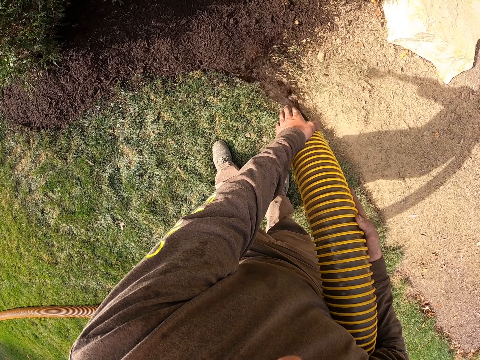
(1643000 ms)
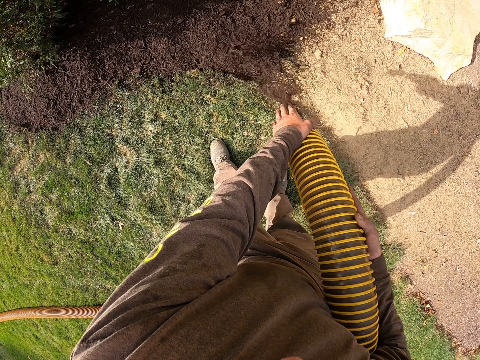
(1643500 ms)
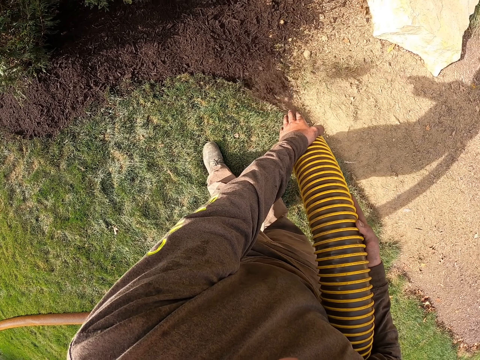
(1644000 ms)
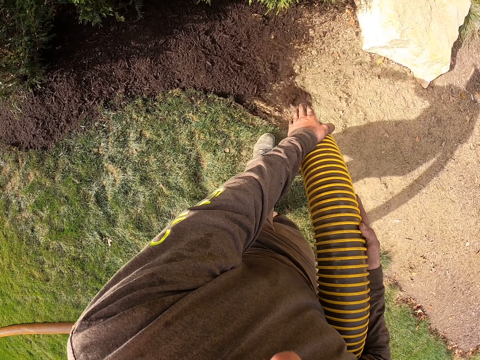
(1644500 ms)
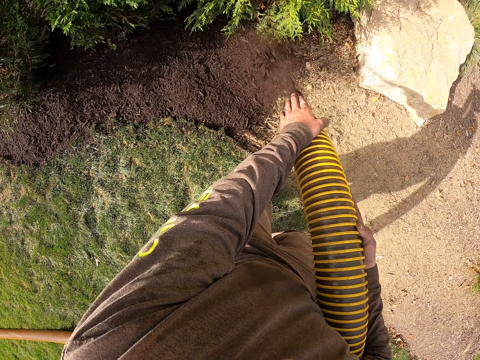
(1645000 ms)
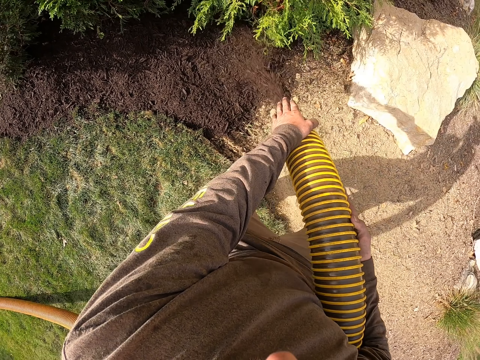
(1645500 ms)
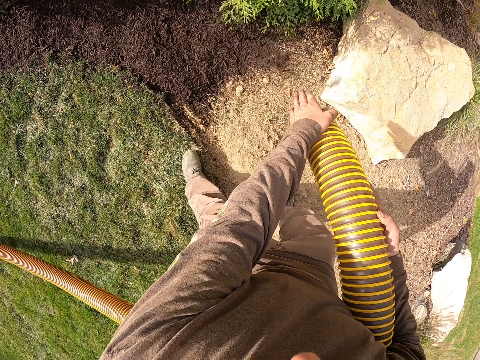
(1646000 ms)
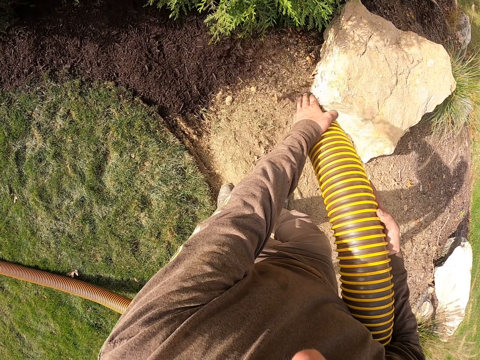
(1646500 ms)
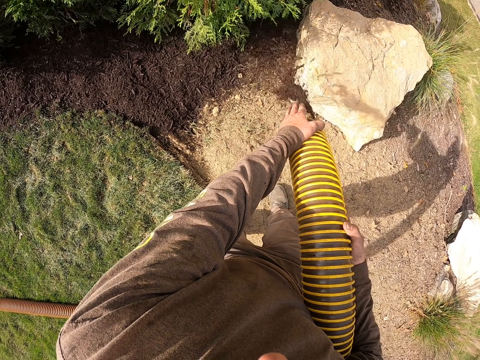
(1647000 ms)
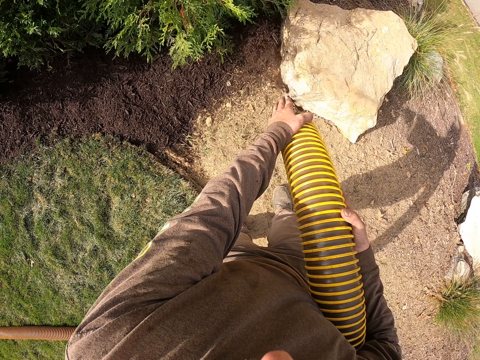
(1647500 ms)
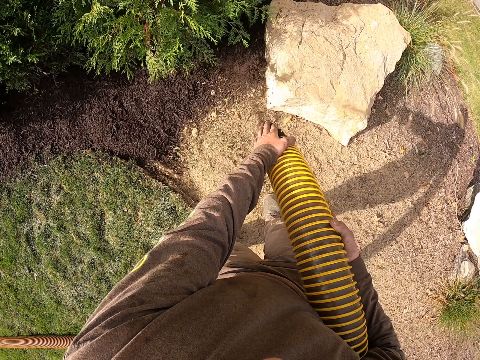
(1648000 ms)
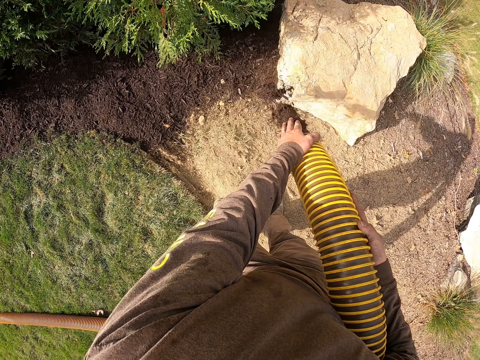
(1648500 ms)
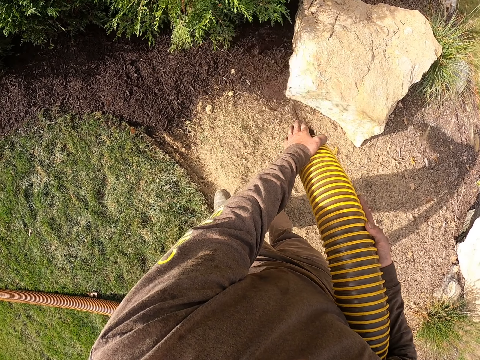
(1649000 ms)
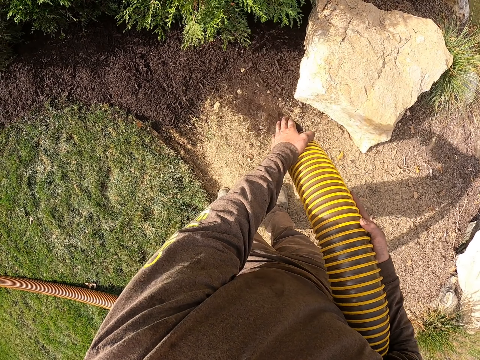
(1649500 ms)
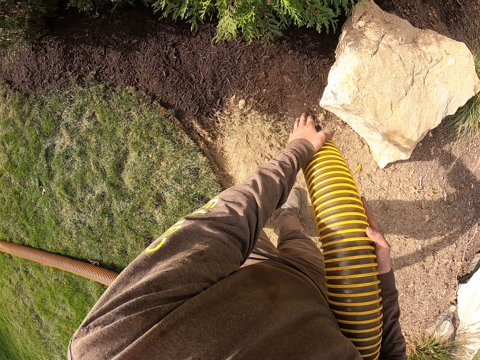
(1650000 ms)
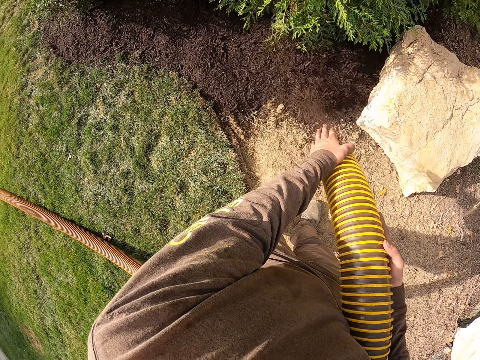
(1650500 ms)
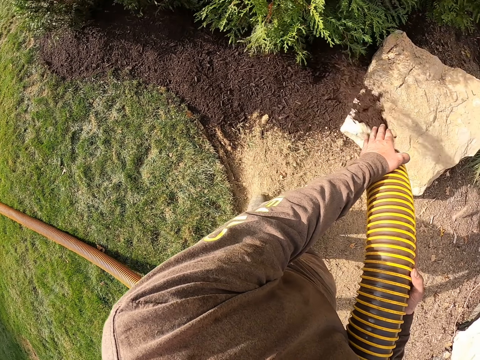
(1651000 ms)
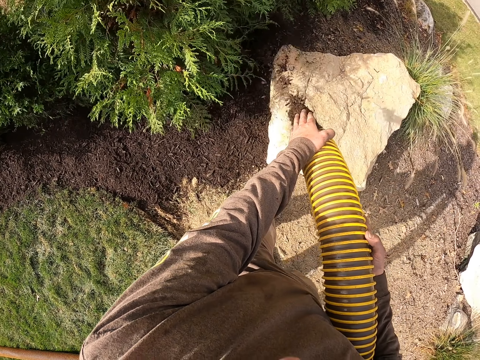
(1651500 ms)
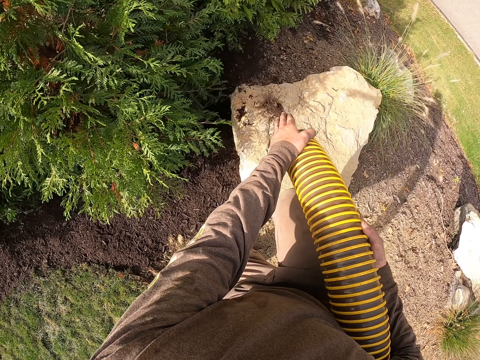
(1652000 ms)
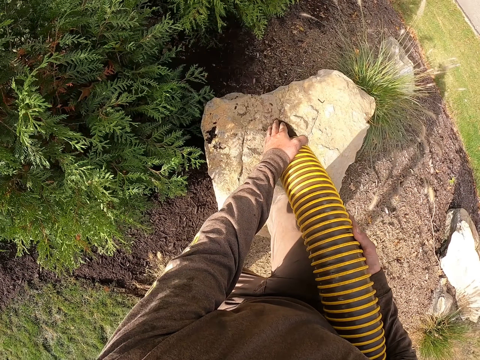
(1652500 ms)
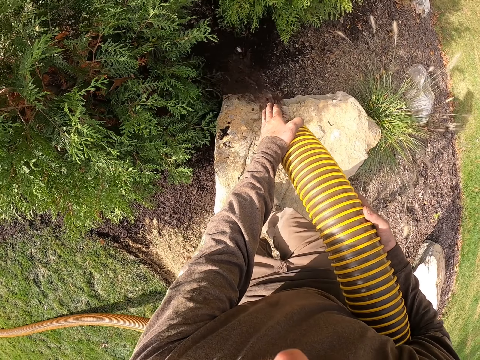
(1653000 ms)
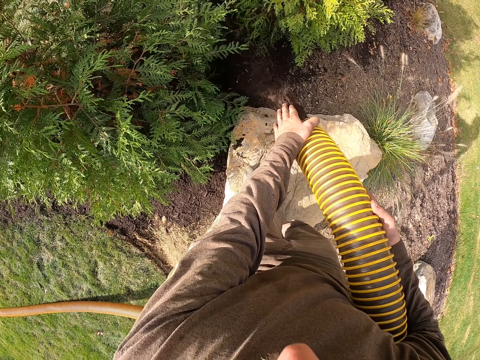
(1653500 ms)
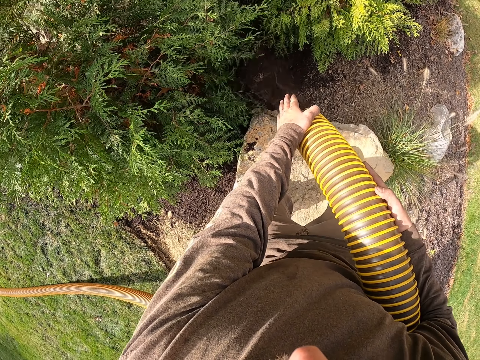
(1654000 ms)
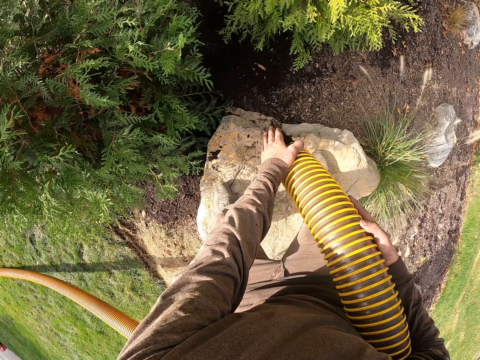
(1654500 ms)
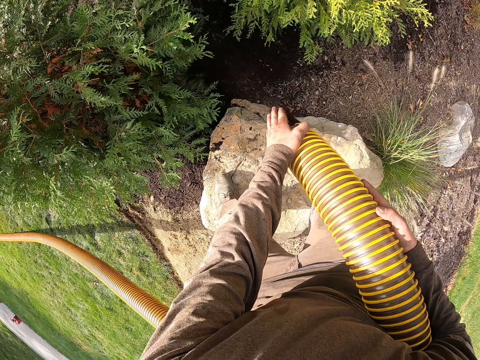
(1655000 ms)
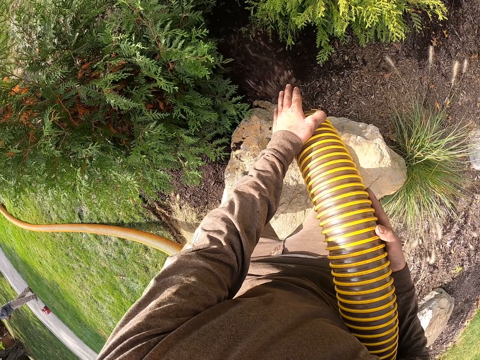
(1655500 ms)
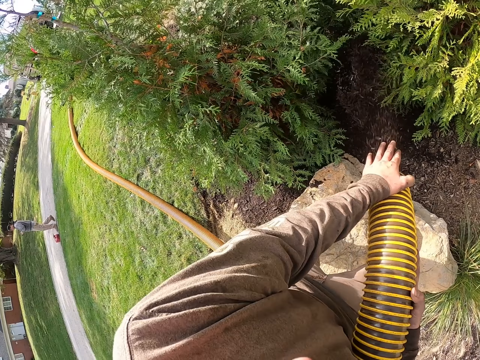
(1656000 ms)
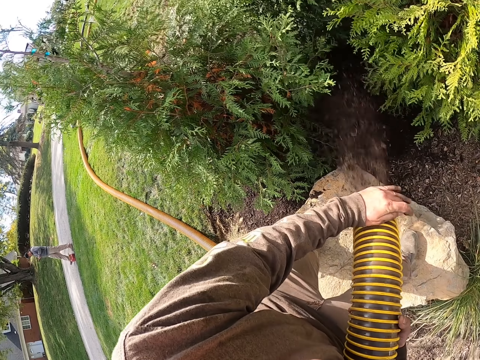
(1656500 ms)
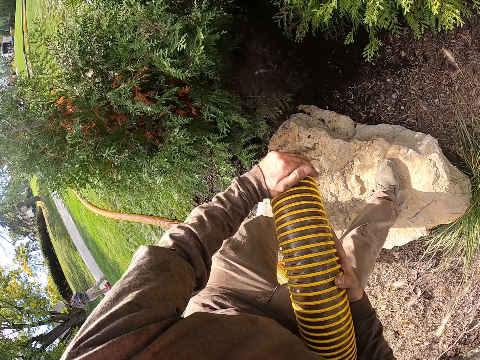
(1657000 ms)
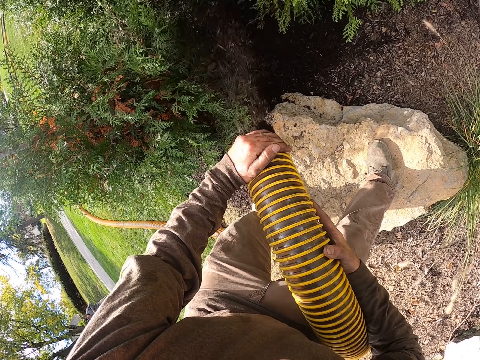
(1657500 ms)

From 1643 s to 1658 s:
The camera wearer shakes the pipes while pouring soil to the garden. They stand on the stone while pouring soil to the garden.

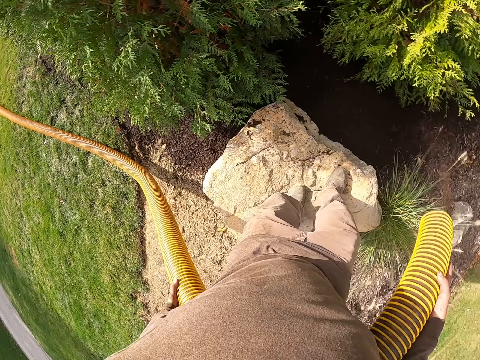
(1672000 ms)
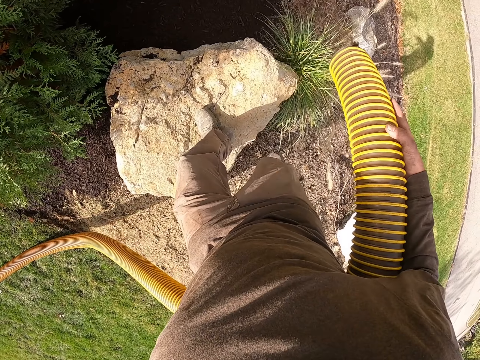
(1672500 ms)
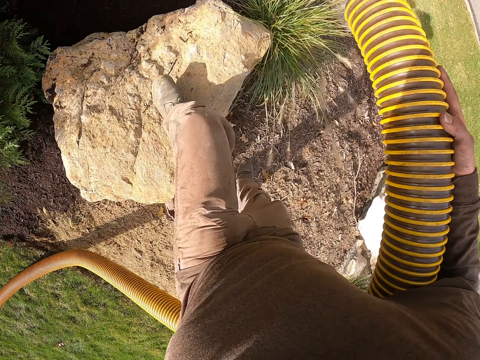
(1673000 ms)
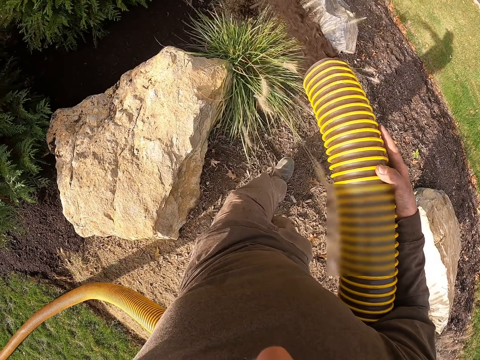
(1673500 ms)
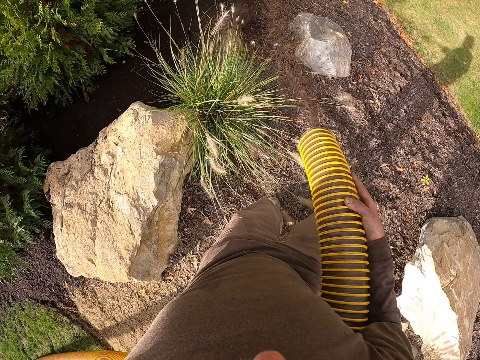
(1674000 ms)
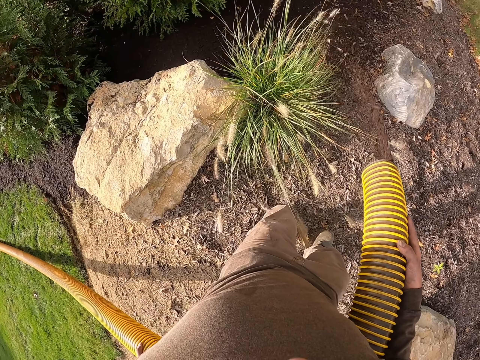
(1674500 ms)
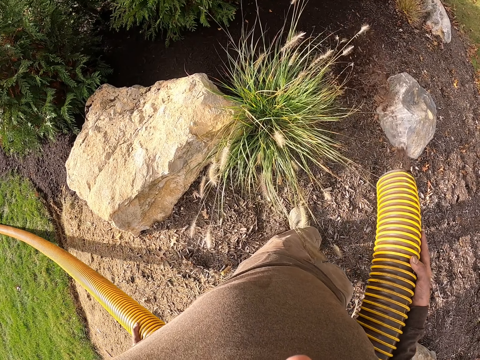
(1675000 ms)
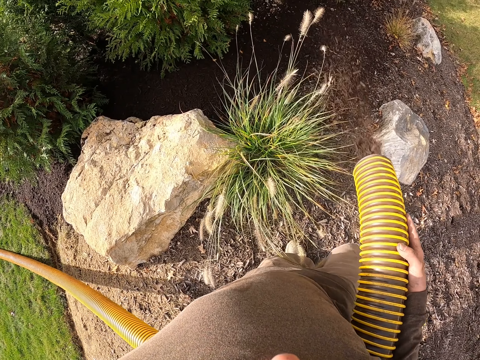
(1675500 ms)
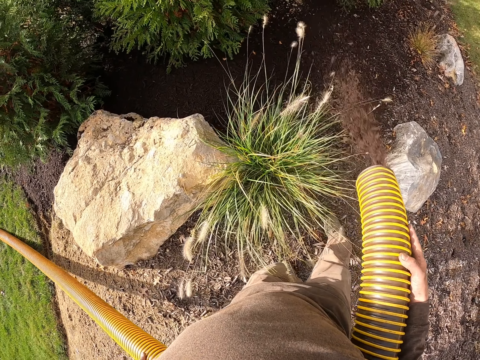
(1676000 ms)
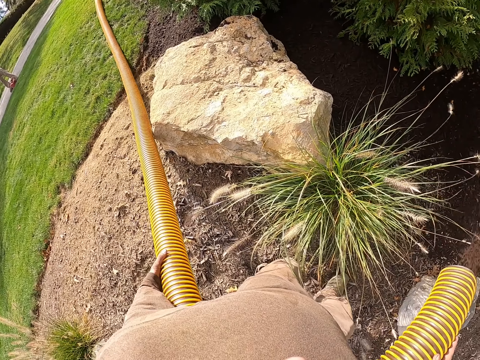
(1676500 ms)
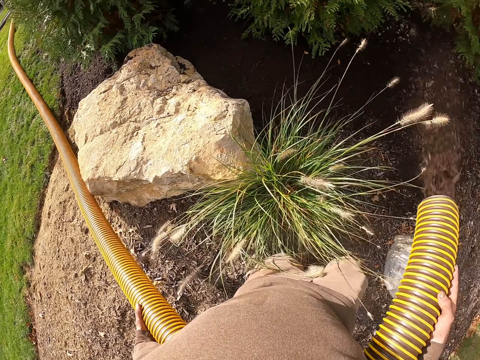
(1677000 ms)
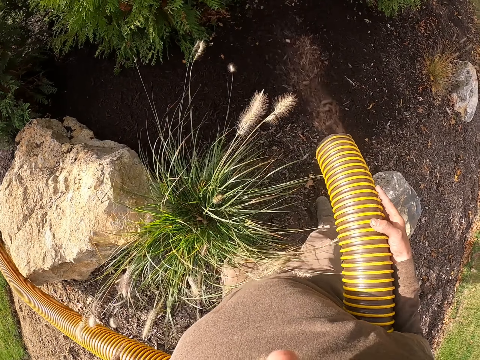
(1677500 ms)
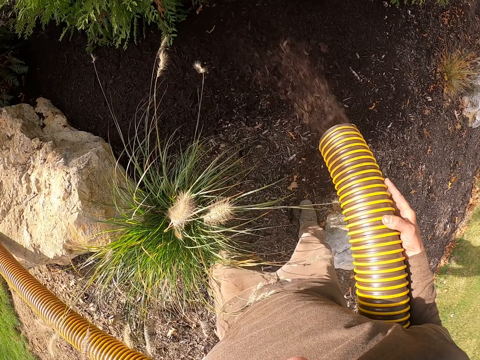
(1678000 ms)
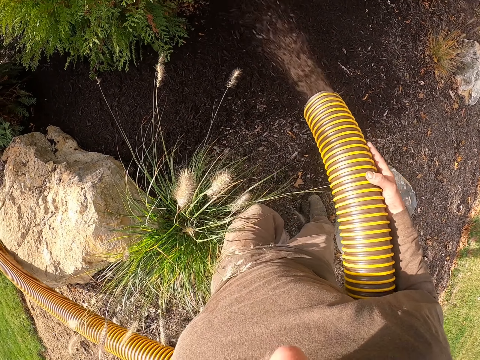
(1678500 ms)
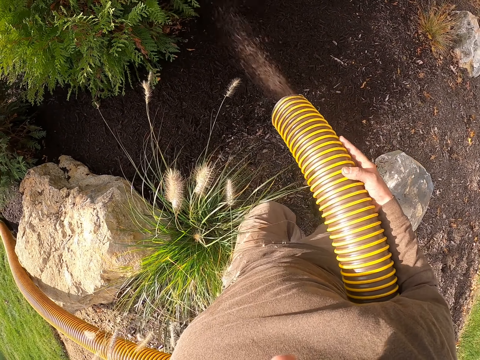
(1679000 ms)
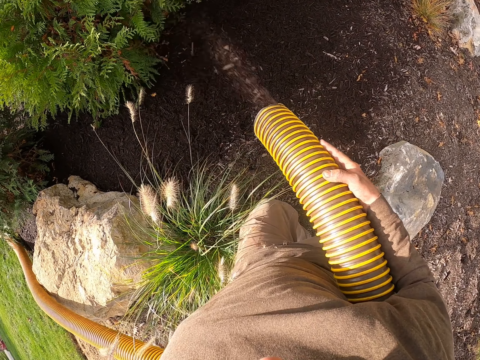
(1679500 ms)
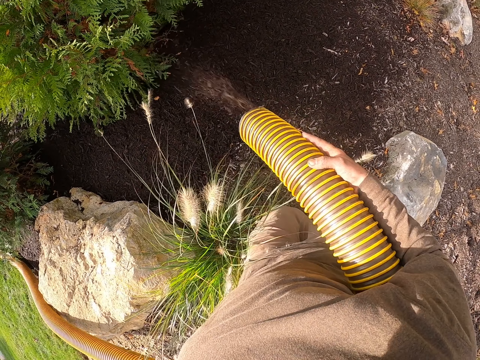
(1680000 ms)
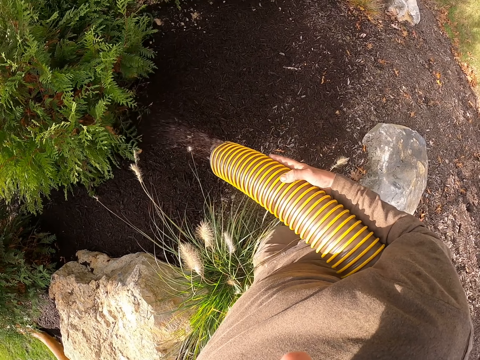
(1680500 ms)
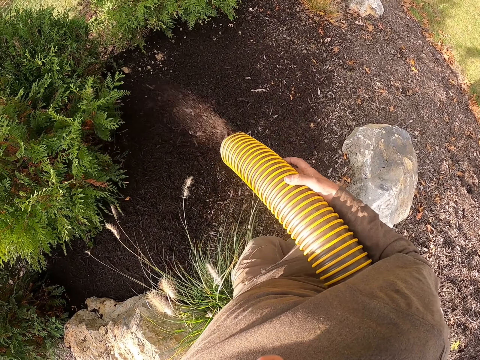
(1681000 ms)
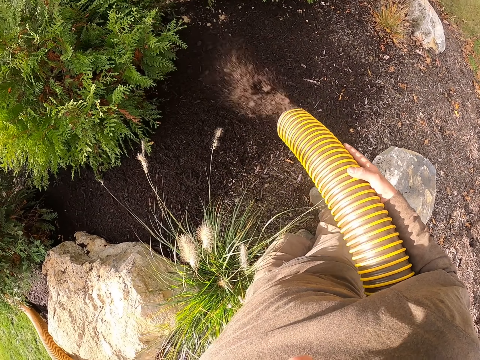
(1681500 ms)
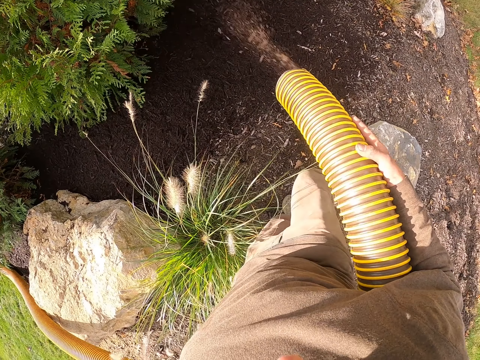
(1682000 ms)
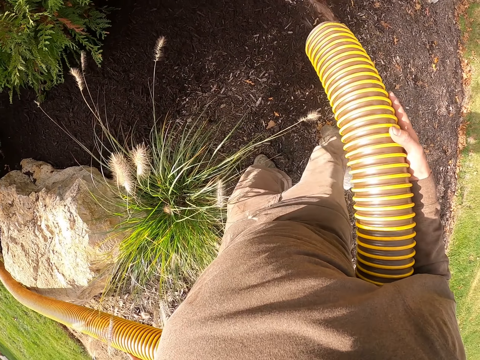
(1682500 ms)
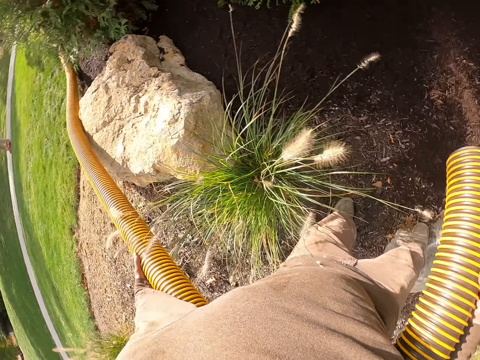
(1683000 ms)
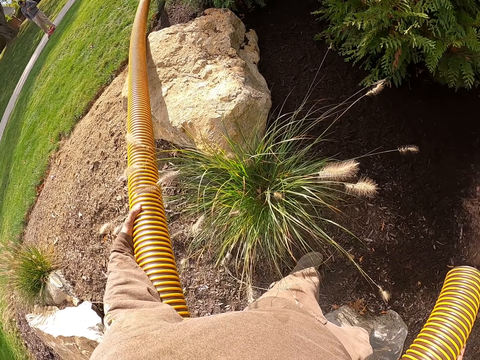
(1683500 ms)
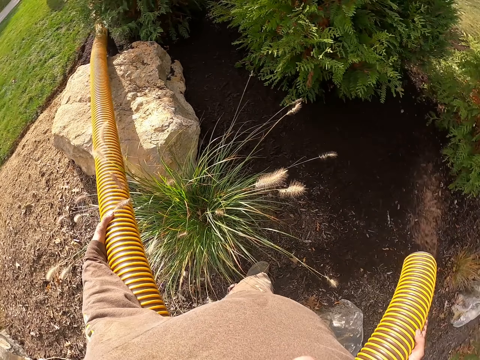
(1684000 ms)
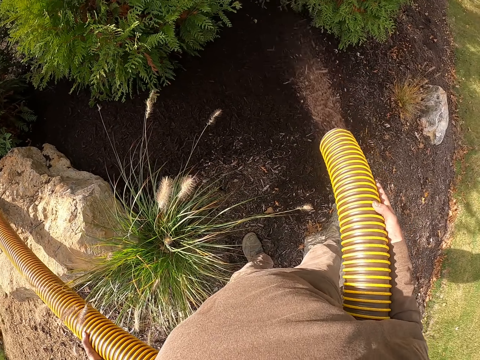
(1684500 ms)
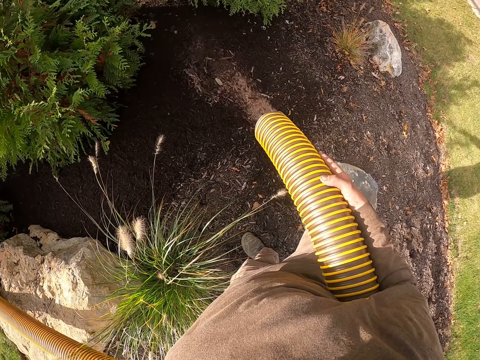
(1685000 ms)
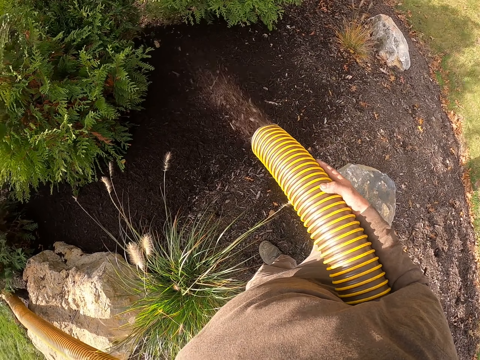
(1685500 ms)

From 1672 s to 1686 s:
The camera wearer pulls the pipe. They step down from the stone while pouring soil out of the pipe to the garden. They pull the pipe while pouring soil on the garden. They shake the pipes while pouring soil on the garden.
